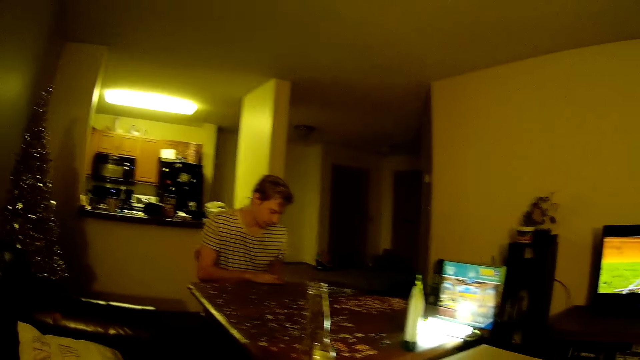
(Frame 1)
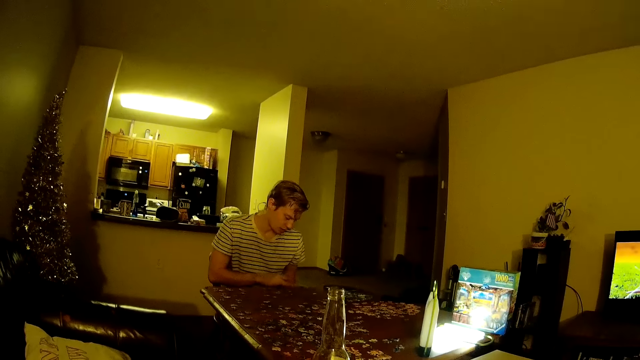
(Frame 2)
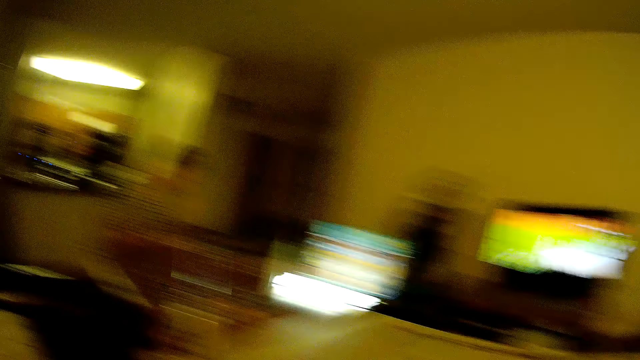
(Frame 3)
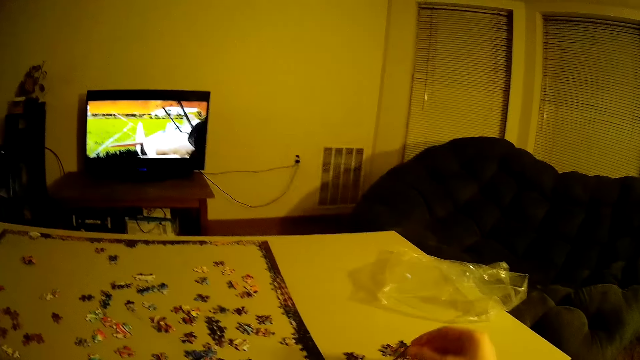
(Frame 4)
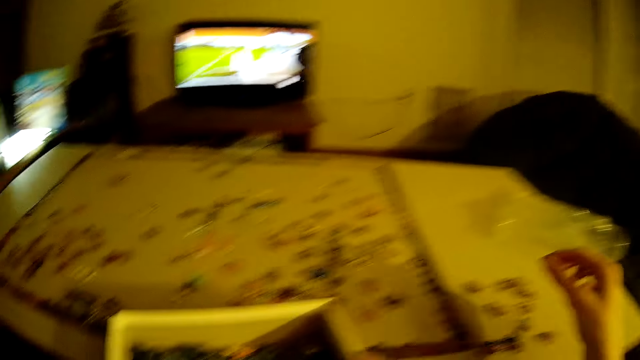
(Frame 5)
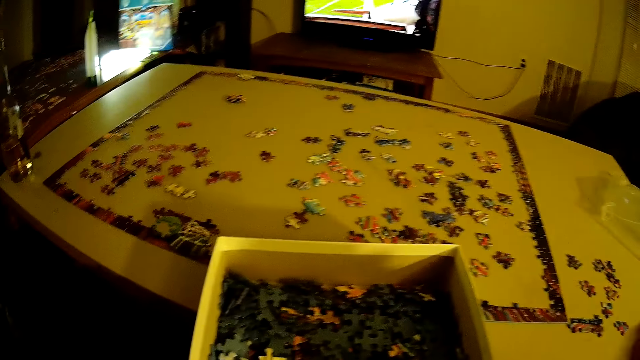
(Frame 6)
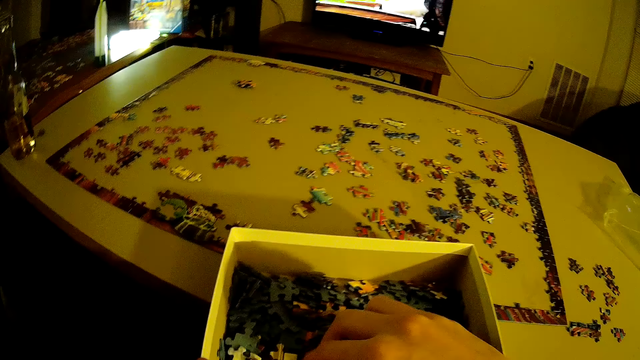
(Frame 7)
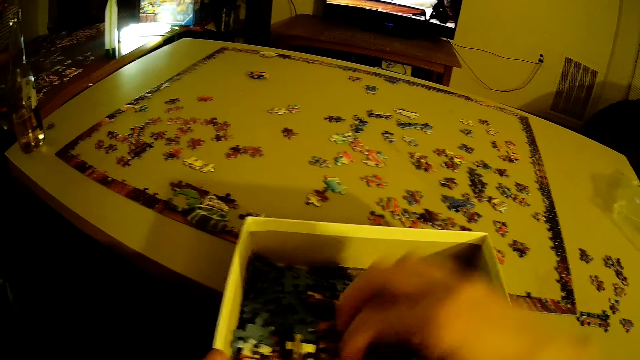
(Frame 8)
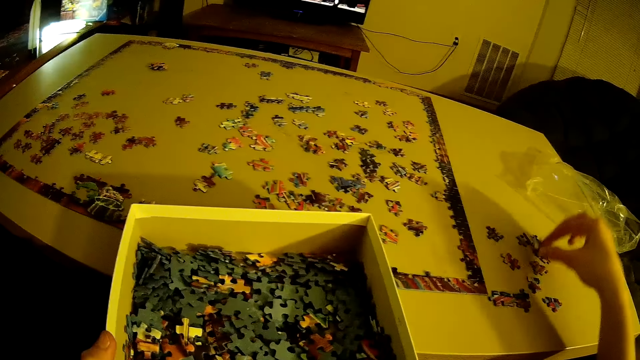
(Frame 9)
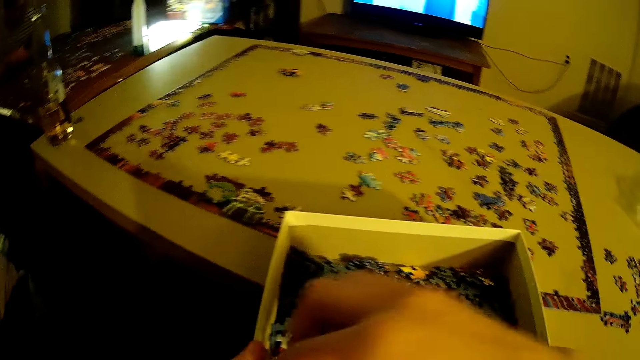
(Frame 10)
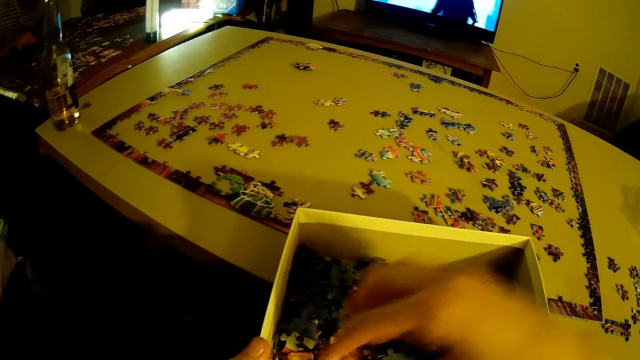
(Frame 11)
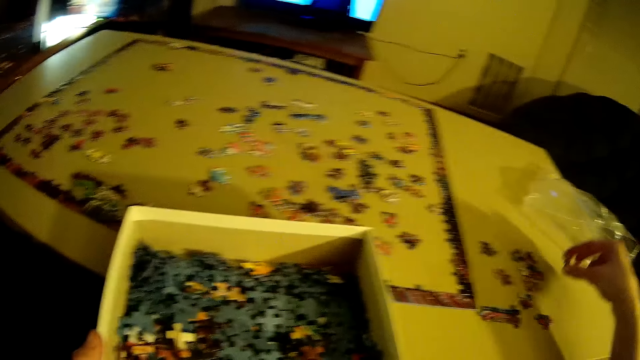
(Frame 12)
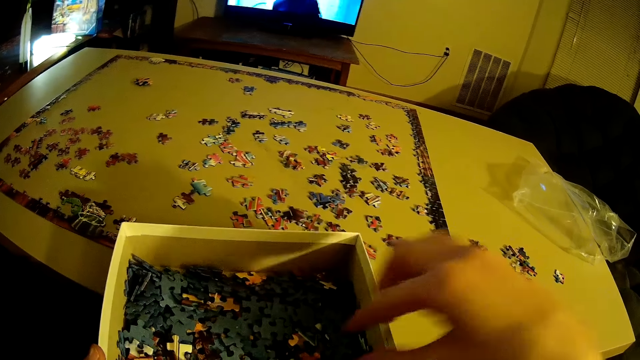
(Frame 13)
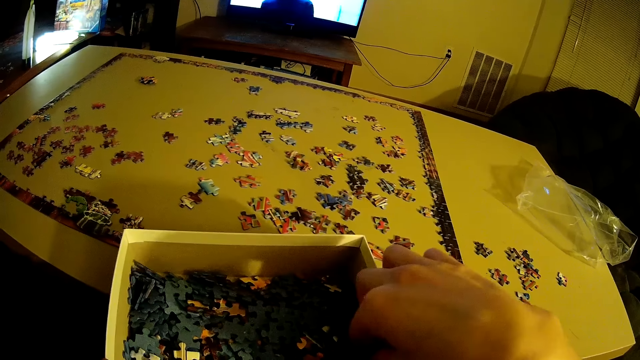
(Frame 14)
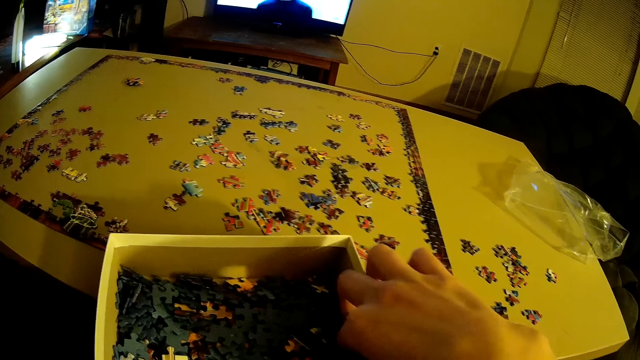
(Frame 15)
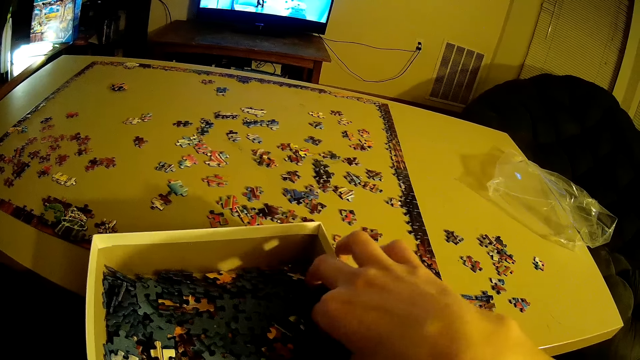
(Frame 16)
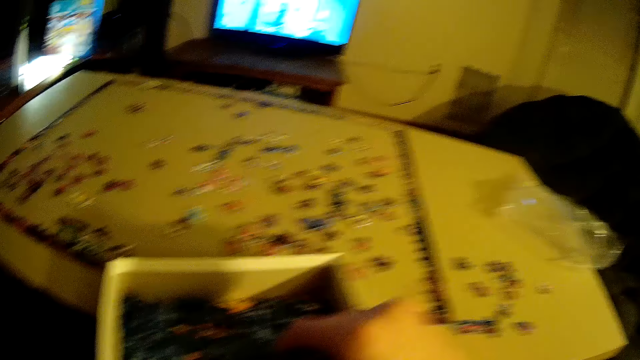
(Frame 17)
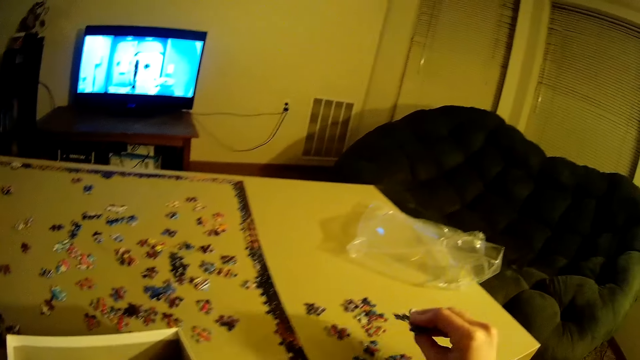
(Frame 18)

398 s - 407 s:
The camera wearer looks around the house. They drop the piece of puzzle on the table. They move the hand from the table. They pick a piece of puzzle from the box. They remove the hand from the box. They drop the piece of puzzle on the table. They move the hand from the table. They pick a piece of puzzle from the box. They remove the hand from the box. They drop the piece of puzzle on the table. They move the hand from the table. They pick a piece of puzzle from the box.

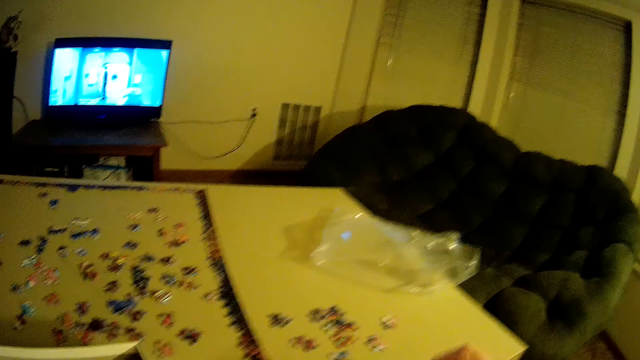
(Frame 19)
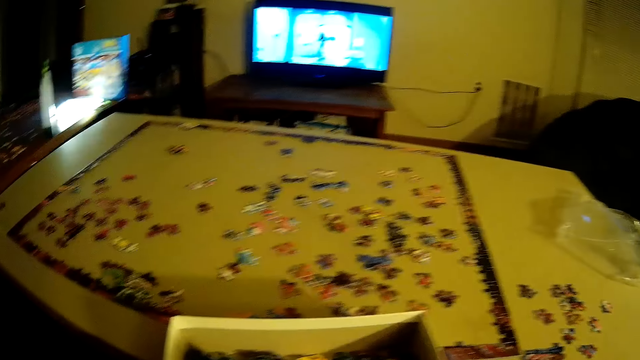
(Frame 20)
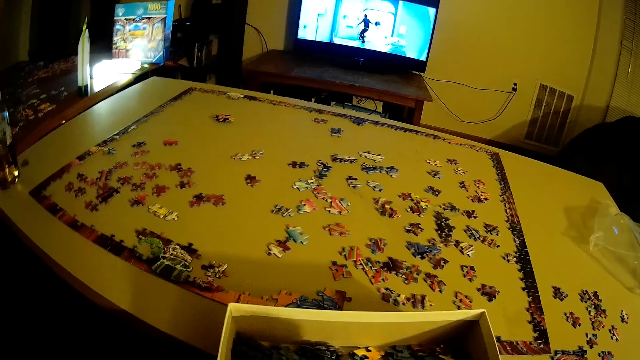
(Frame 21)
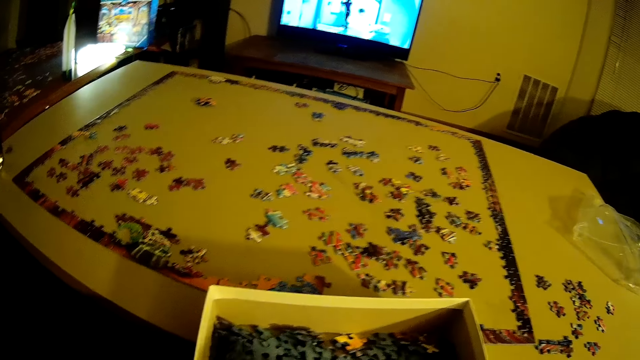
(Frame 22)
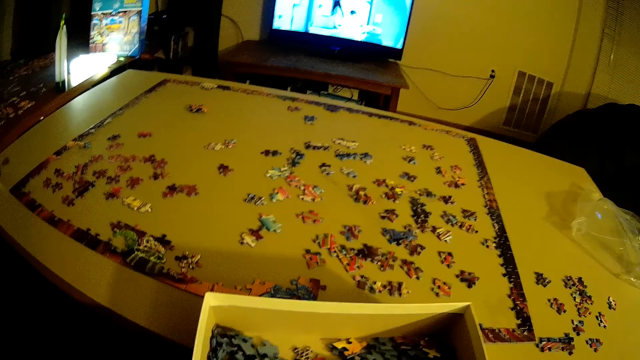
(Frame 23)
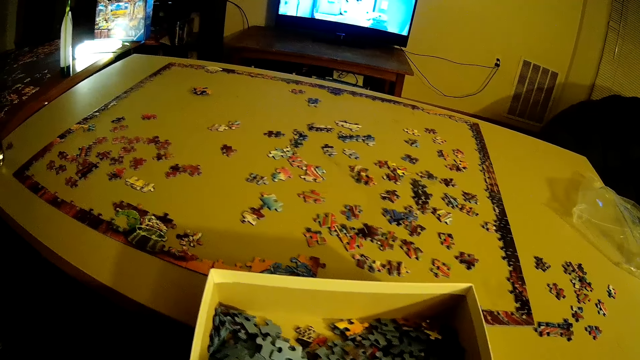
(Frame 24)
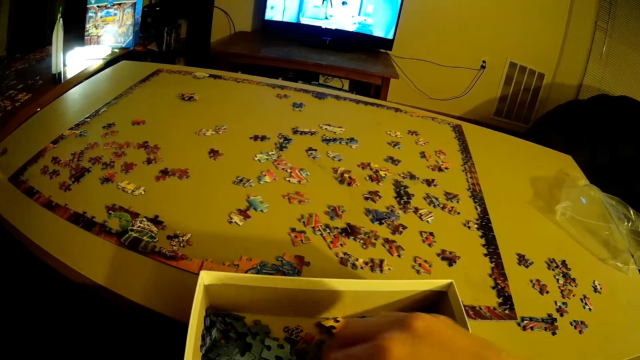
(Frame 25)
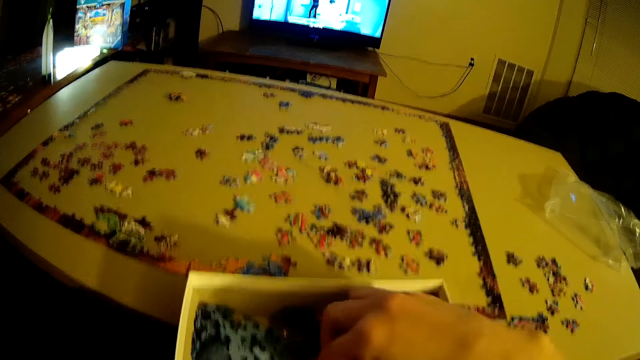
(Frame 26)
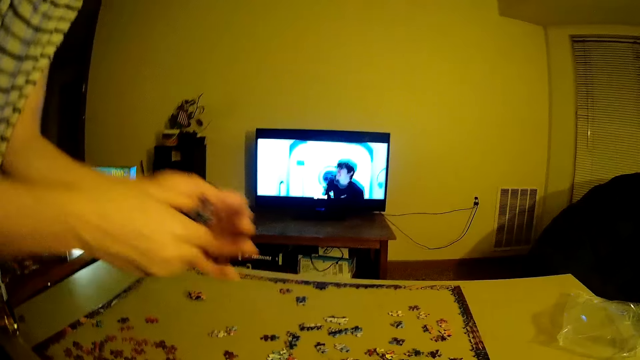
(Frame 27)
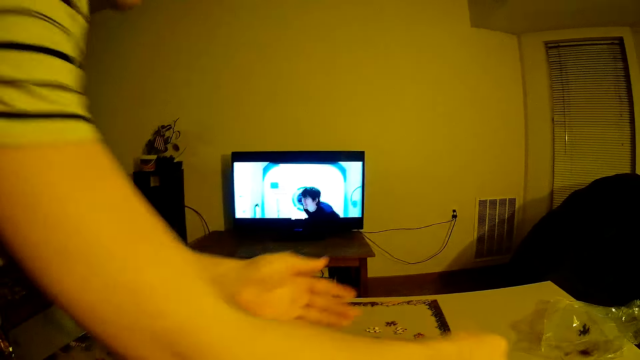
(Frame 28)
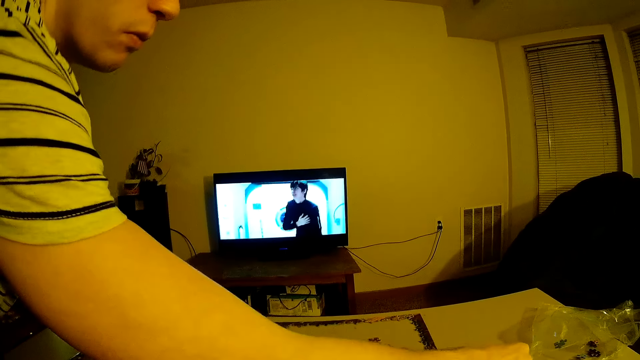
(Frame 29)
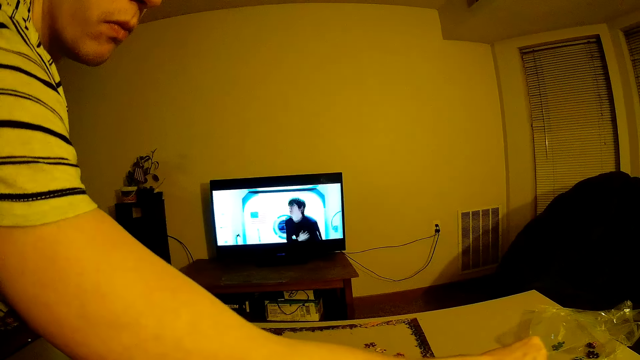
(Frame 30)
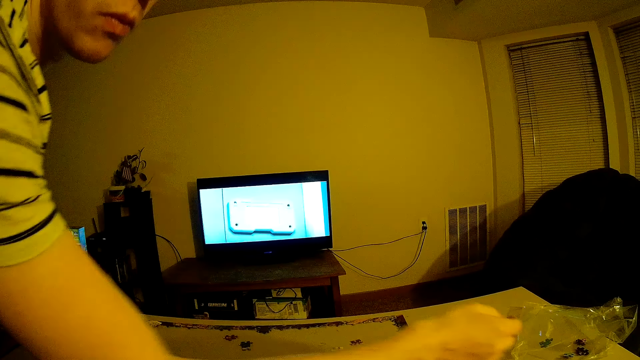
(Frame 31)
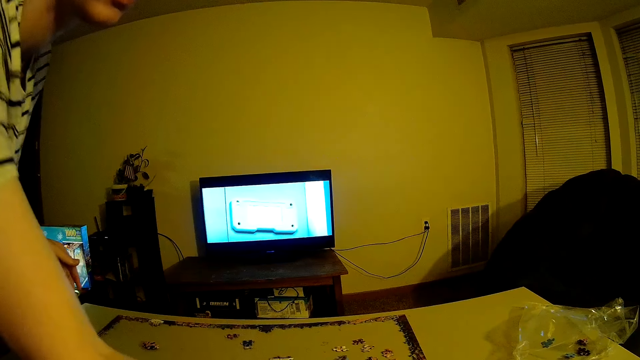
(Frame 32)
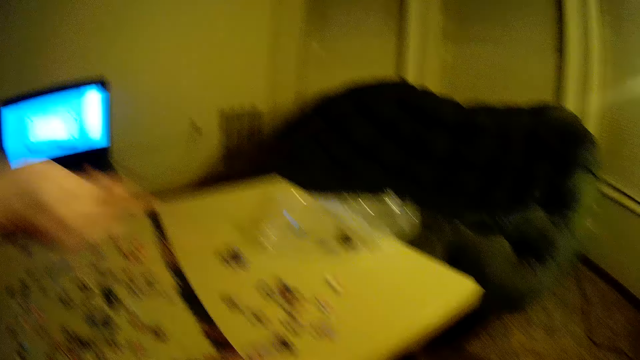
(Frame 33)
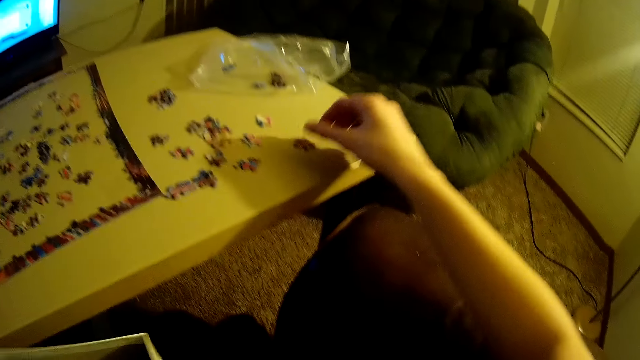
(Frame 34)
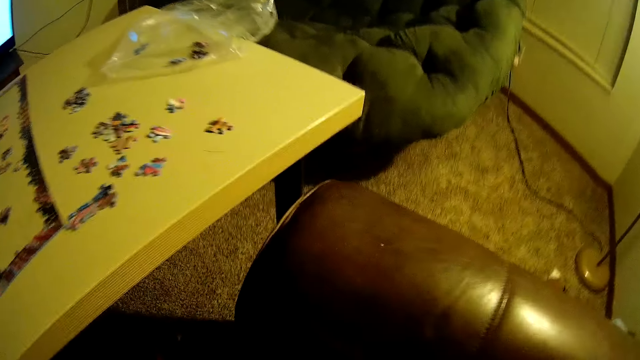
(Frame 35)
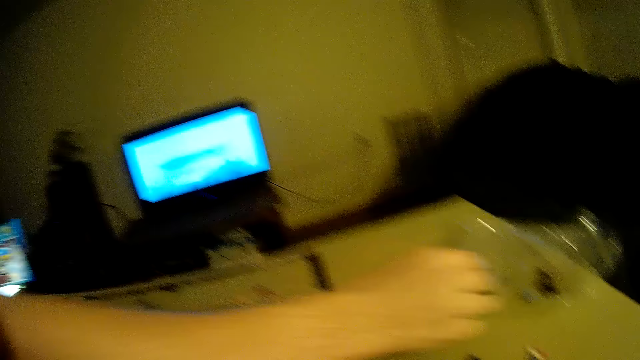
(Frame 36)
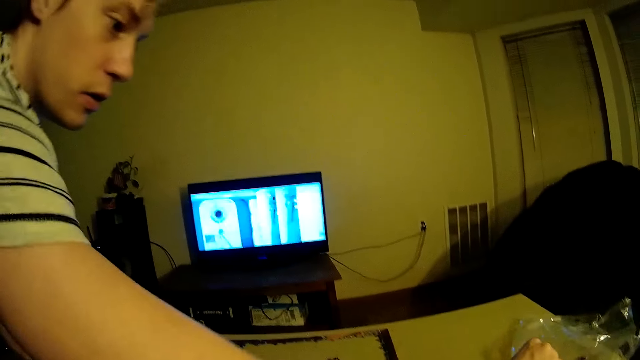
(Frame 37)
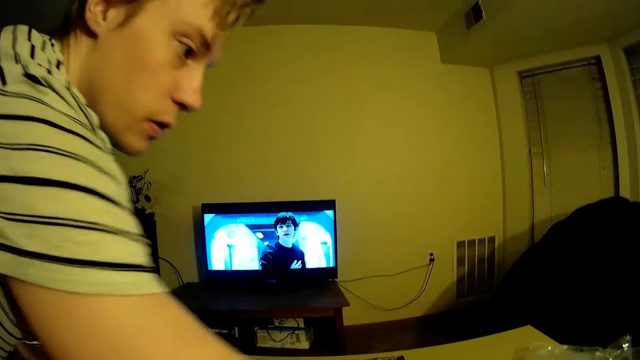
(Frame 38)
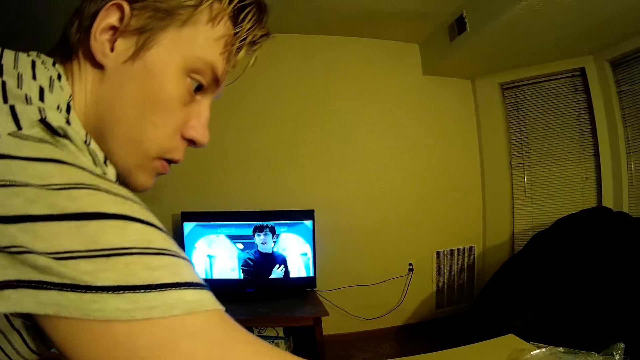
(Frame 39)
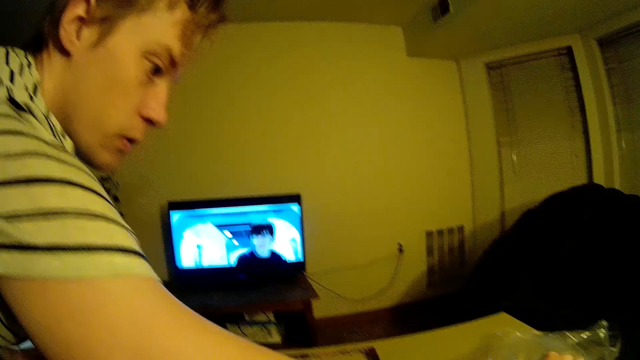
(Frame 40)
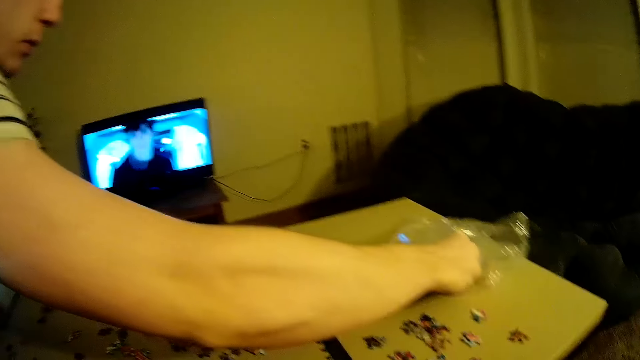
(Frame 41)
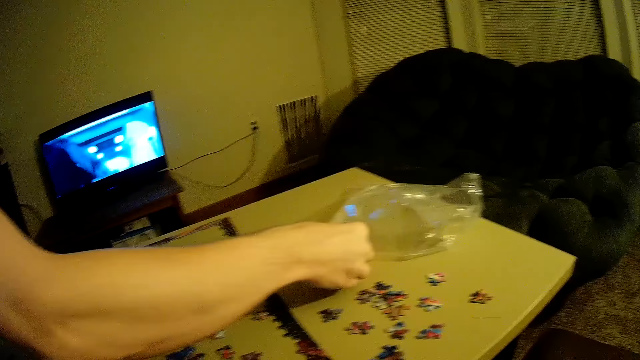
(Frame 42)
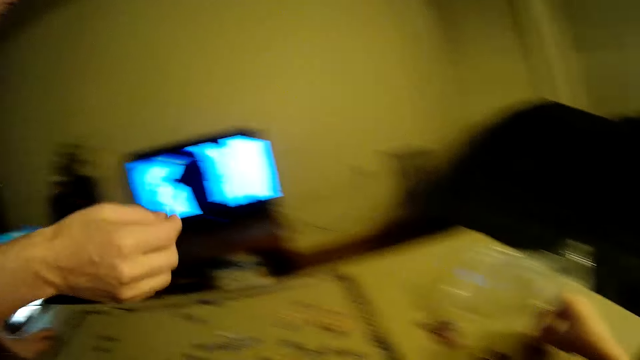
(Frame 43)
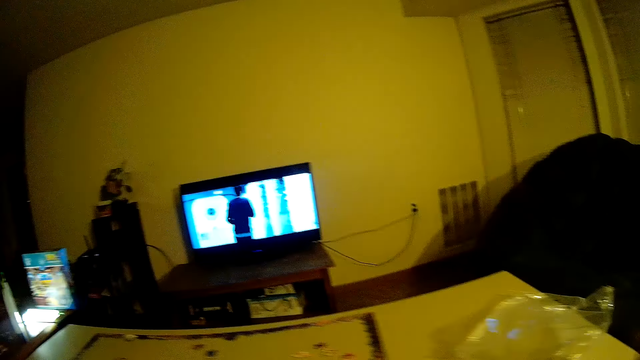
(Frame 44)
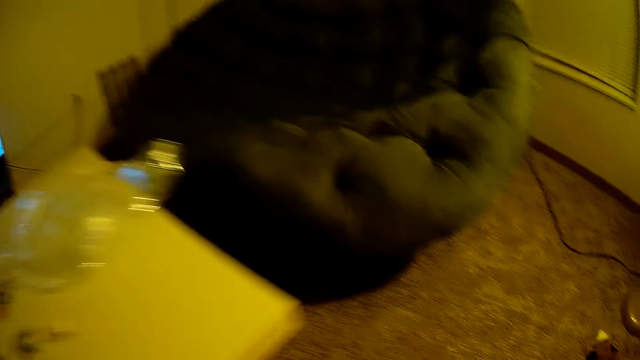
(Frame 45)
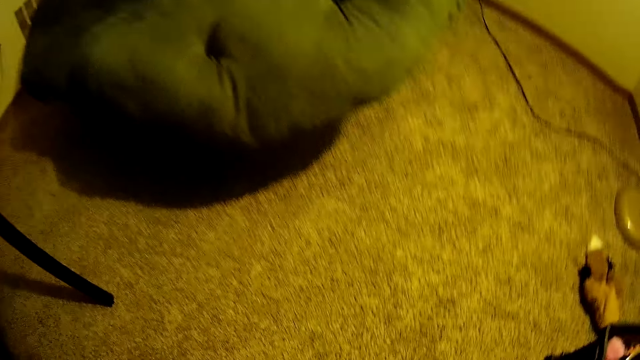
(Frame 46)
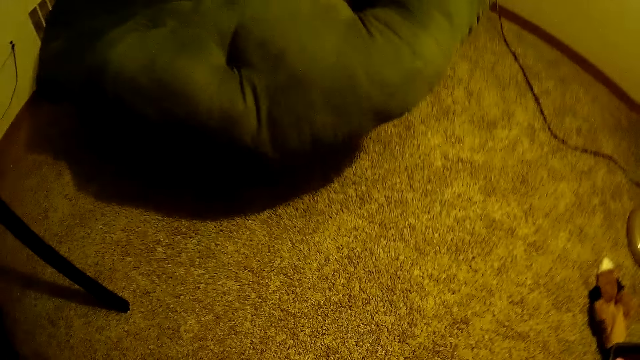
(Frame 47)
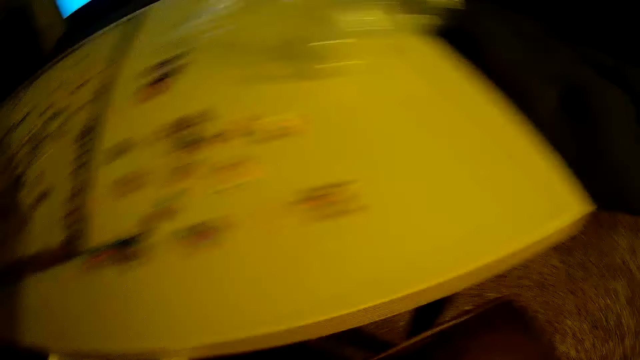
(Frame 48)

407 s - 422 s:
The camera wearer removes the hand from the box. They drop the piece of puzzle on the table. They move the hand from the table. They pick a piece of puzzle from the box. A man bends towards the table. The man drops pieces of puzzle on the table. The camera wearer drops the piece of puzzle on the table. They move the hand from the table. The man stretches the hand towards the table, arranges the pieces of puzzle on the table, and removes the hand from the table. The camera wearer looks down.
